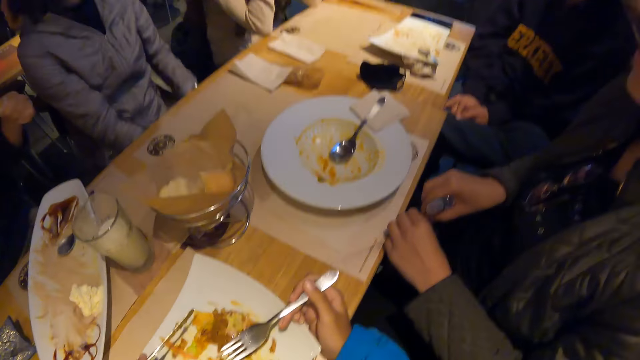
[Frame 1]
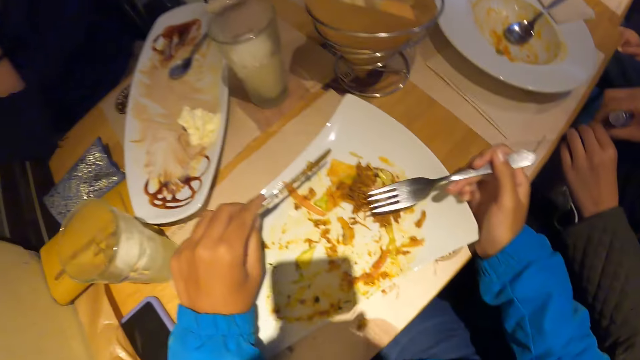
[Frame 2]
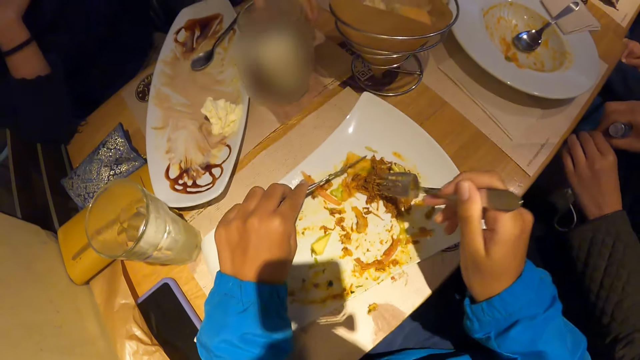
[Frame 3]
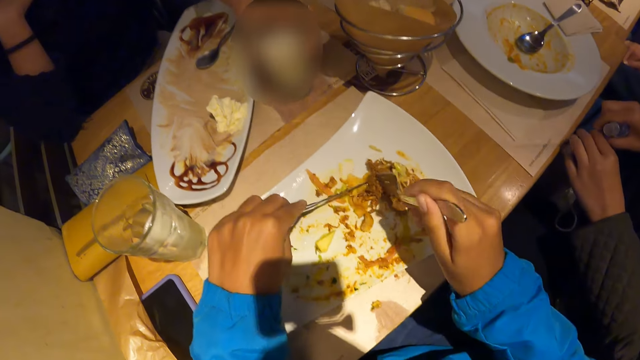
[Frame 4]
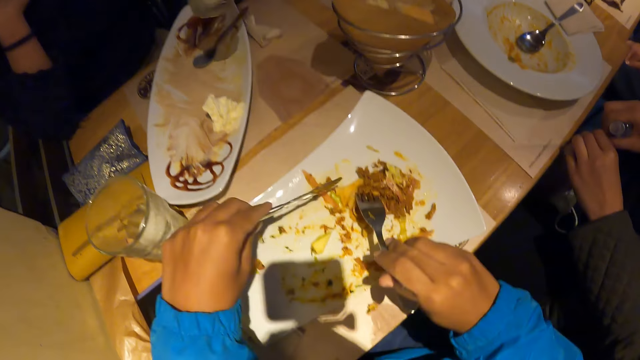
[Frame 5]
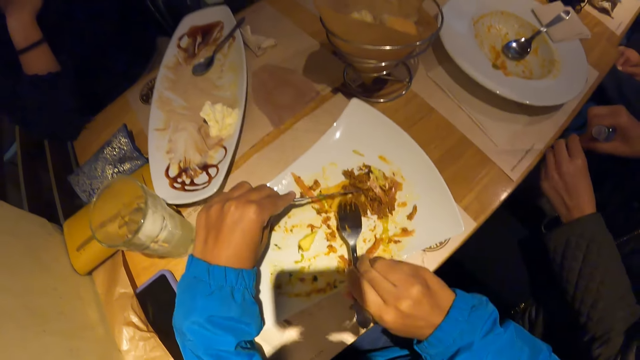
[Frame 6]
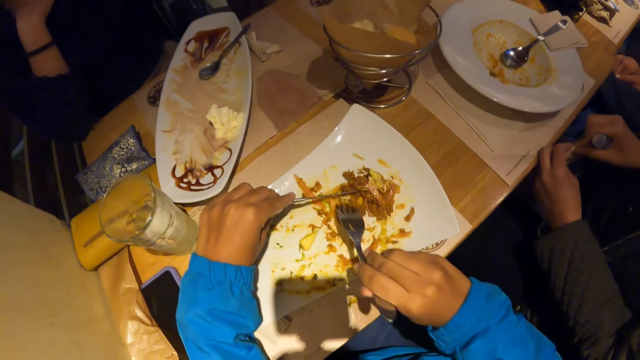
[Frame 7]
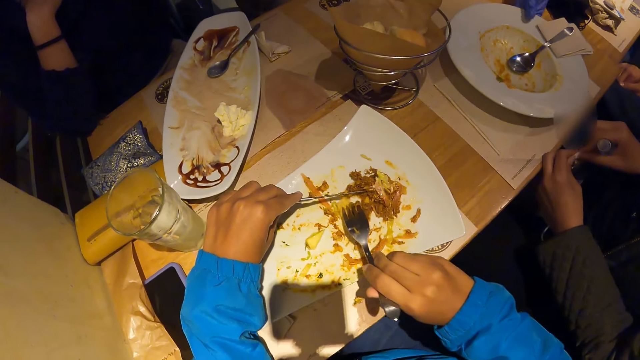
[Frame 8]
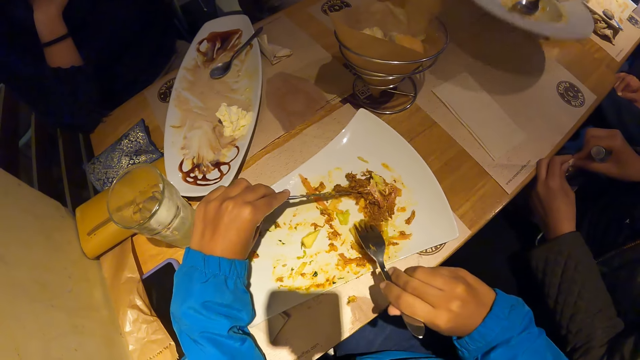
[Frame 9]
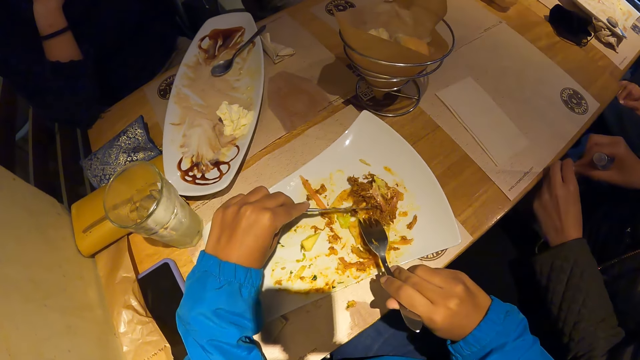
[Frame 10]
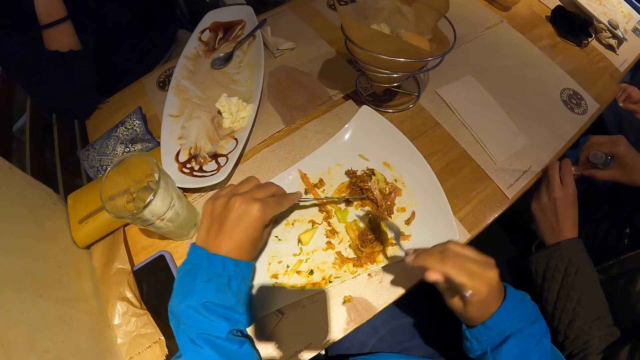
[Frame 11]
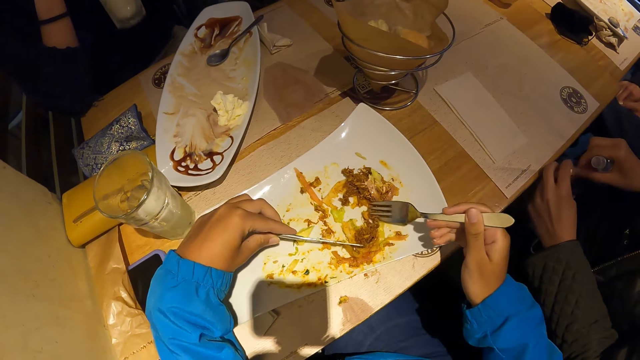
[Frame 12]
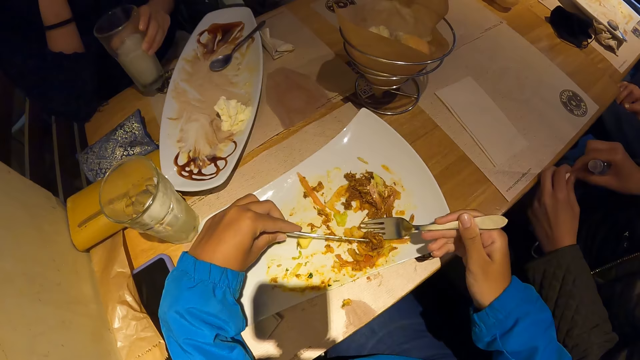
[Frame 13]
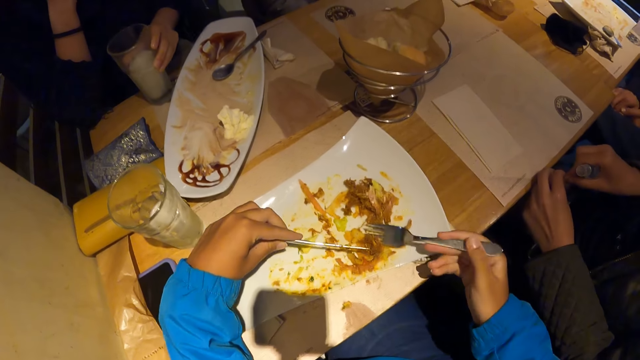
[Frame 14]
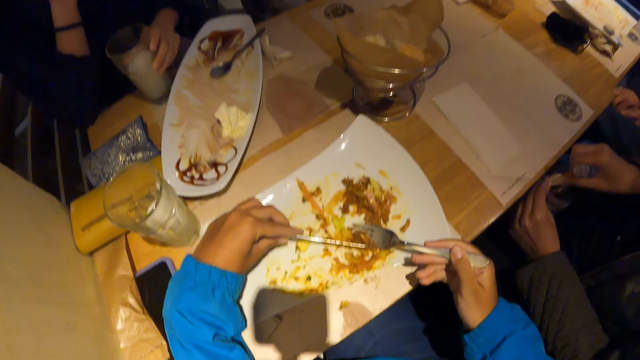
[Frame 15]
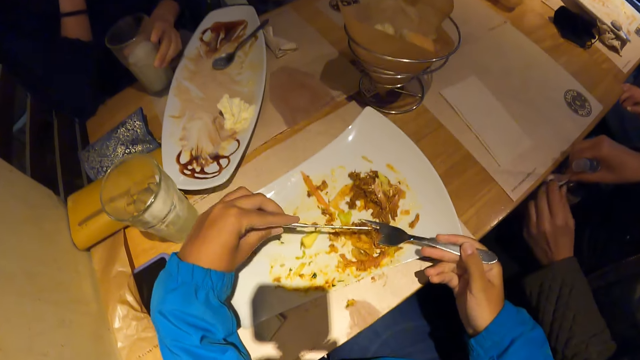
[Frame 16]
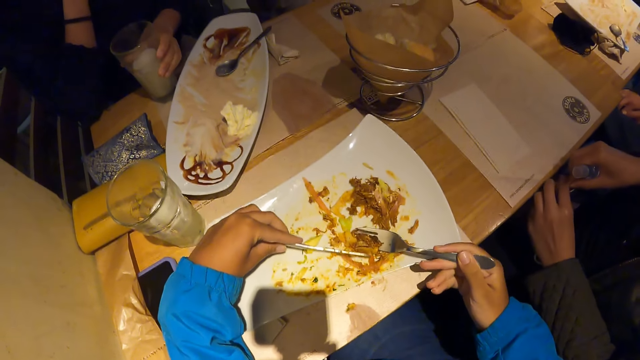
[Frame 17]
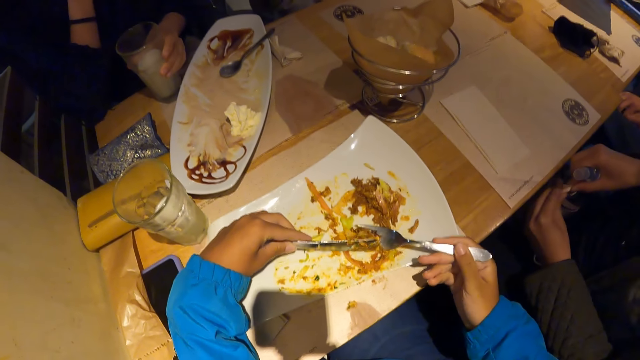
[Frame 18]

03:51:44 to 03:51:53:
The camera wearer looks around a room. A man carries a cup from the table with his left hand. The camera wearer adjusts the meal with the table fork in his right hand. He cuts the portion of the meal in the plate with the table knife in his left hand. He picks the cut portion of the meal from the plate with the table fork in his right hand. A waiter carries a plate from the table with her right hand. The man drops the cup in his left hand on the table. A lady puts down a glass on the table. The waiter carries a plate from the table with her right hand.

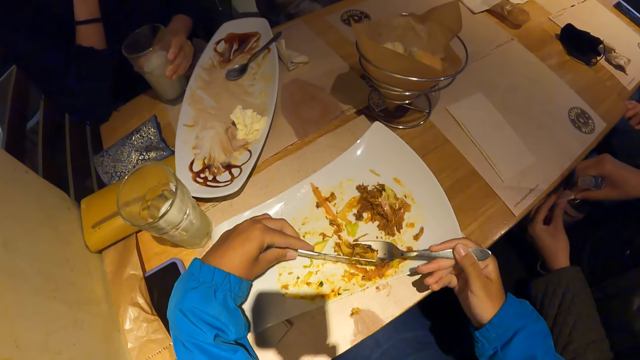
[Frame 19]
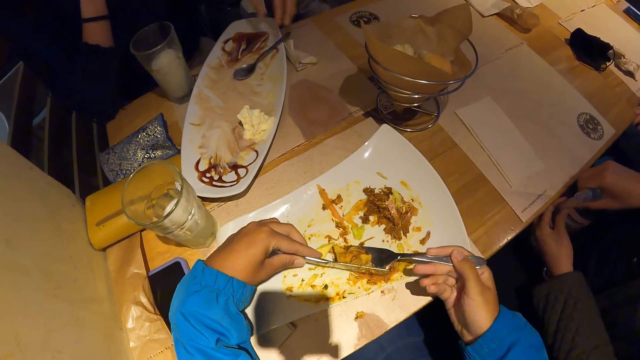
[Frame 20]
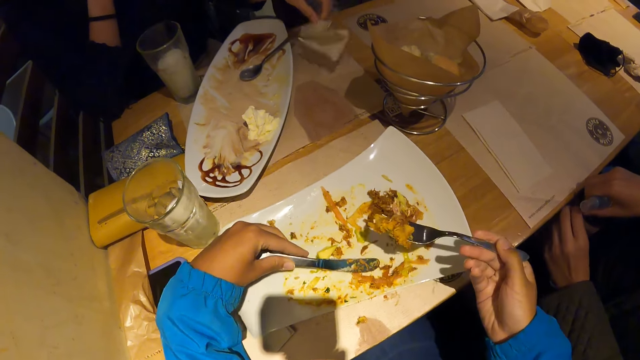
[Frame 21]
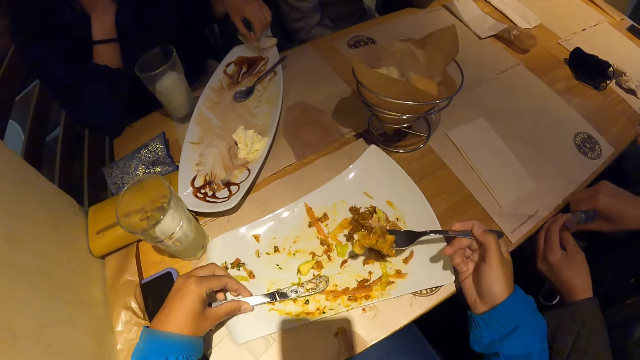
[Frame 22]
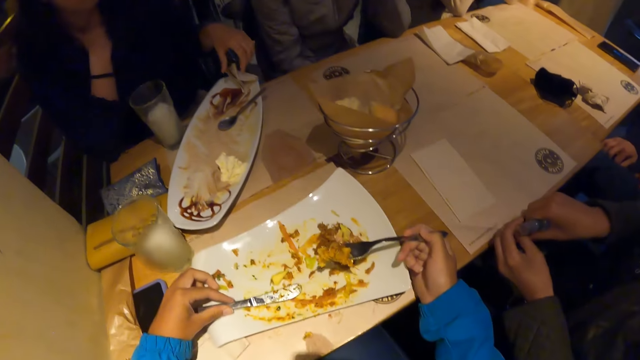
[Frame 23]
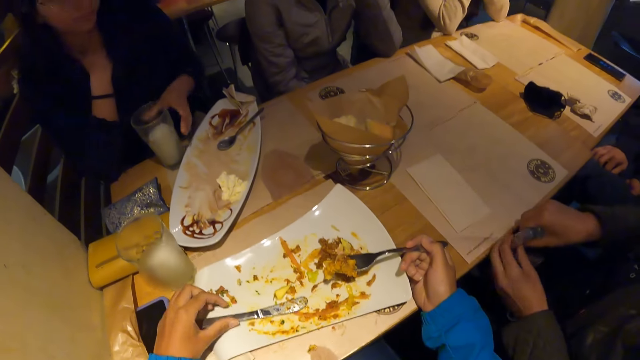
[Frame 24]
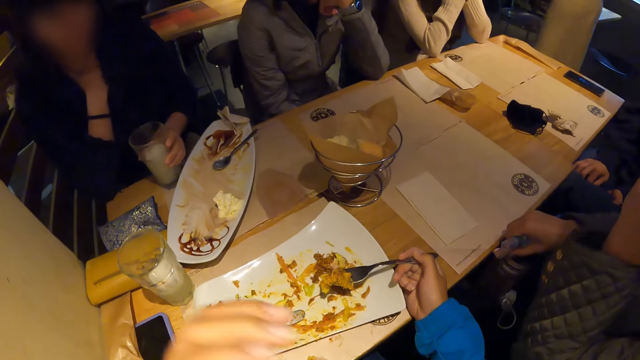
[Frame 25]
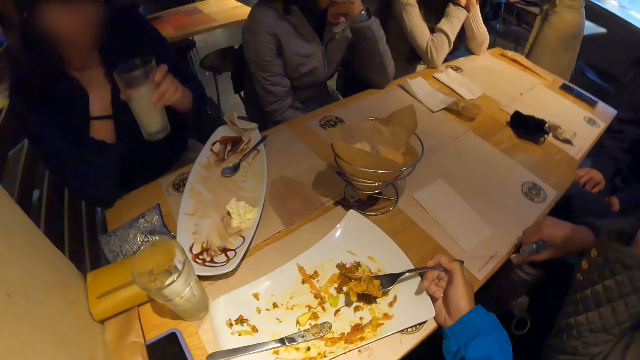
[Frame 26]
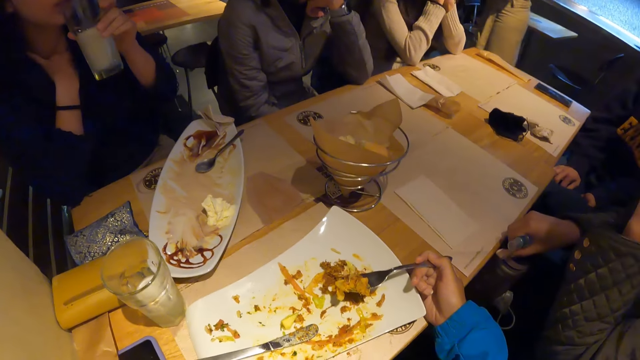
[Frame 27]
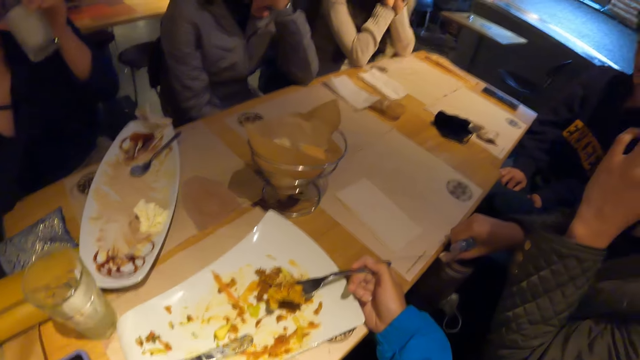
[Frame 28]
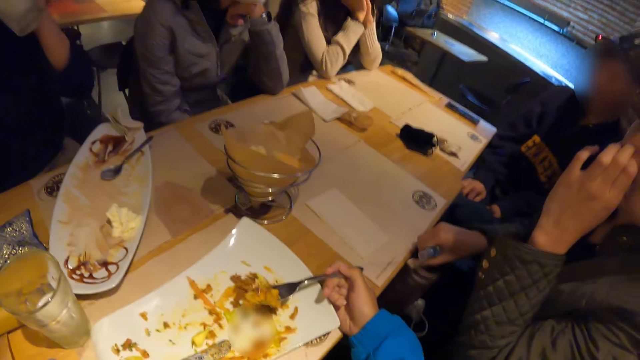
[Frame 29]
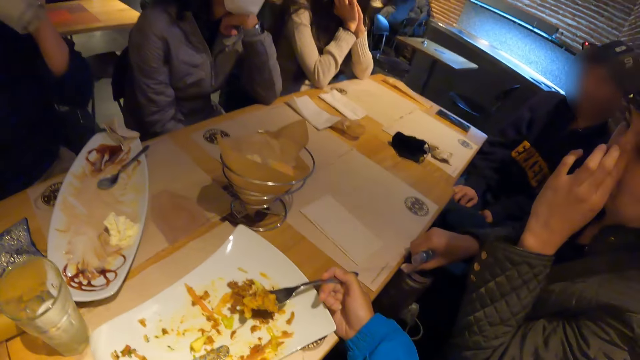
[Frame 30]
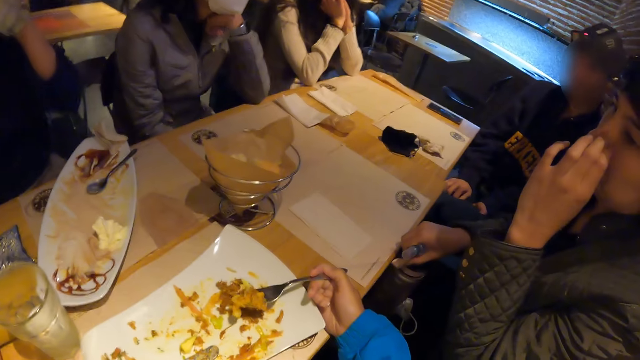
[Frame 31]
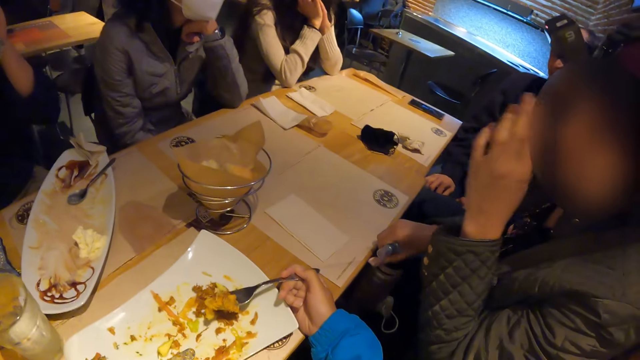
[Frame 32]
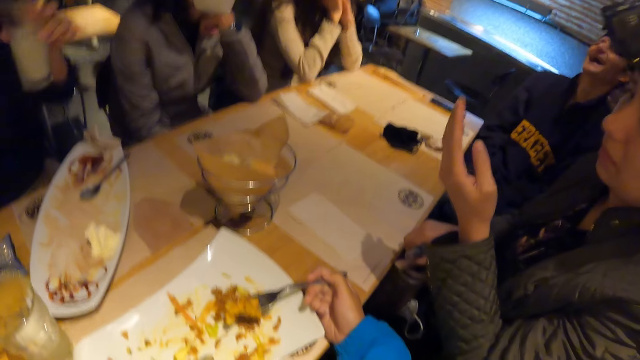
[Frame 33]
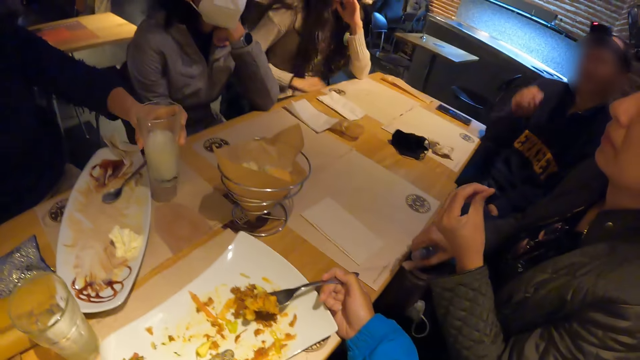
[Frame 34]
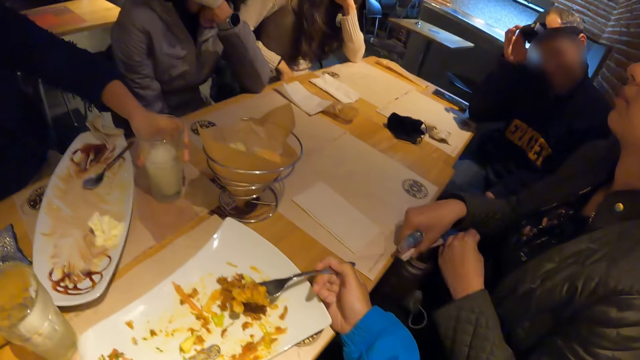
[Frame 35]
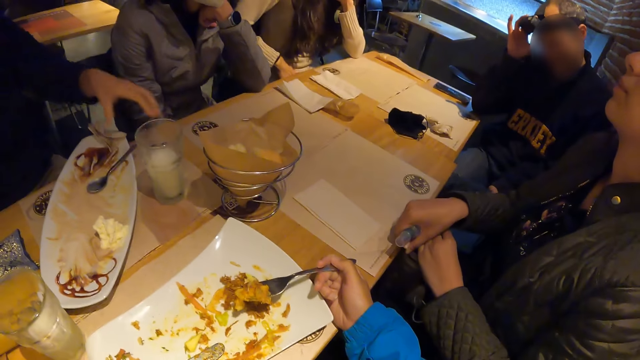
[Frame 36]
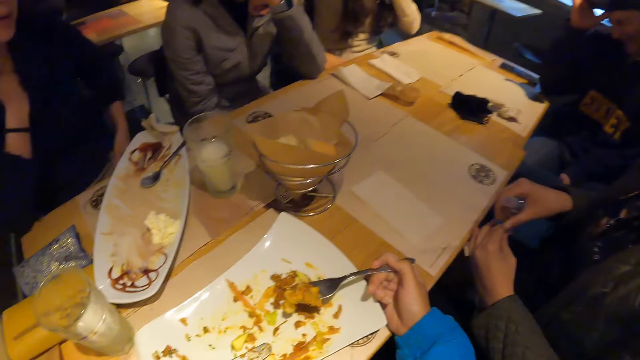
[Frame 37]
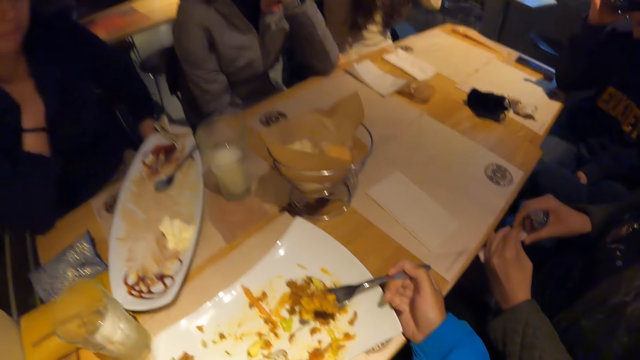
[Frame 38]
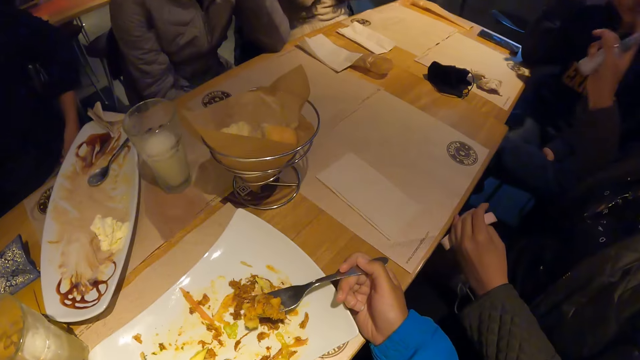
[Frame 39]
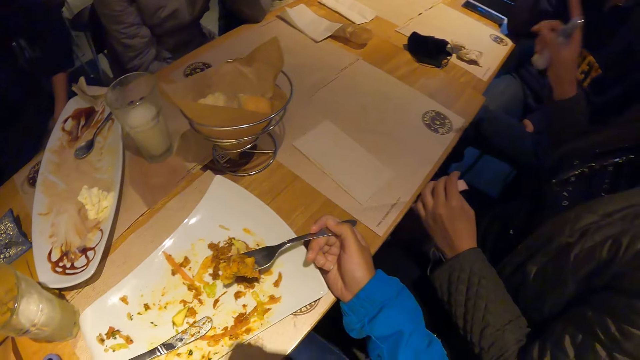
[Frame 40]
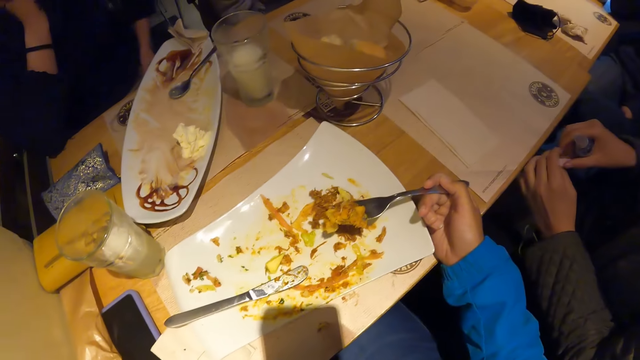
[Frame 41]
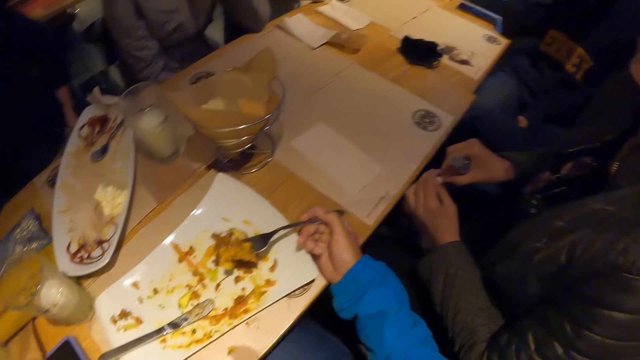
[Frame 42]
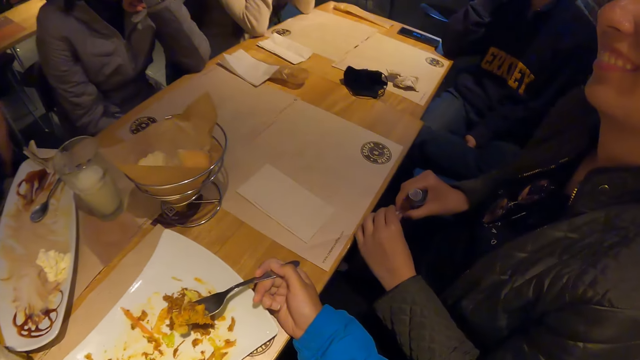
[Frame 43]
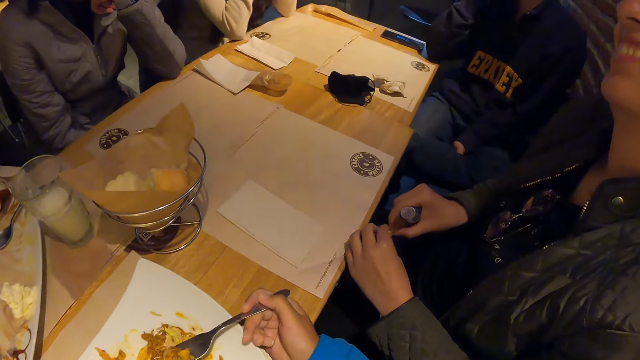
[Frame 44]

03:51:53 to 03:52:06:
A lady adjusts a bottle on her lap. A man picks a tissue from the table with his left hand. The camera wearer packs the cut portion of the meal from the plate with the table fork in his right hand. The man drops the tissue on the plate on the table with his left hand. The camera wearer drops the table knife on the plate with his left hand. The man carries the cup from the table with his left hand. The camera wearer looks around a room. He scratches his face with his left hand. The man drinks from the cup with his left hand. The camera wearer drinks milk from a glass. He looks around the room. The man drops the cup in his left hand on the table. Another lady puts down a glass on the table. The first lady interacts with another man.
